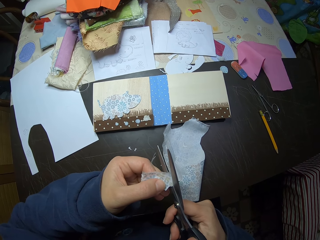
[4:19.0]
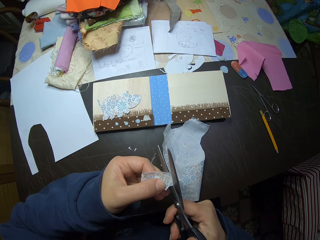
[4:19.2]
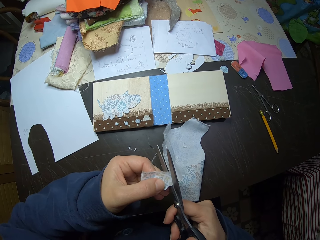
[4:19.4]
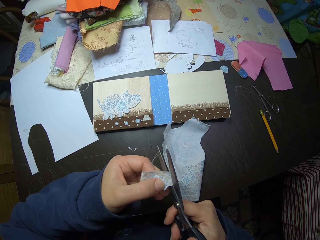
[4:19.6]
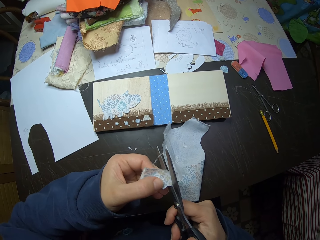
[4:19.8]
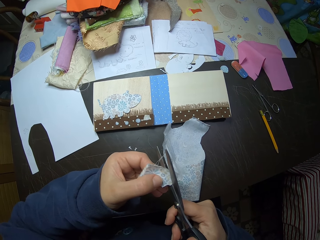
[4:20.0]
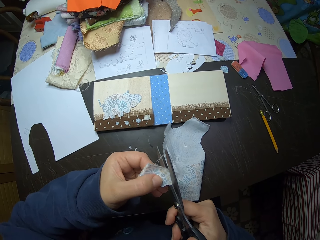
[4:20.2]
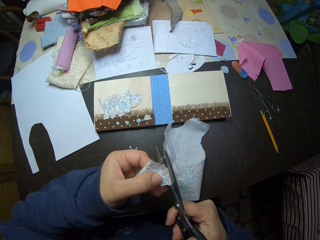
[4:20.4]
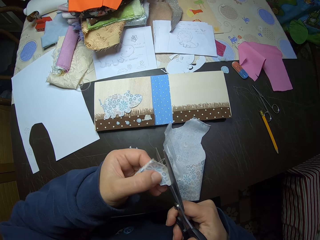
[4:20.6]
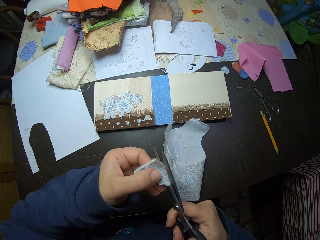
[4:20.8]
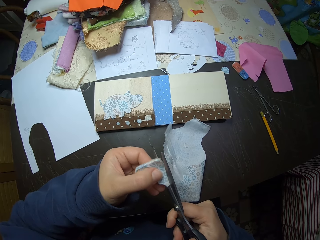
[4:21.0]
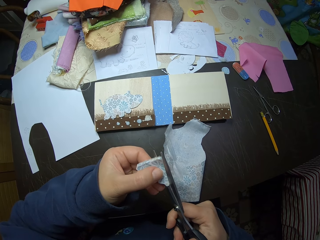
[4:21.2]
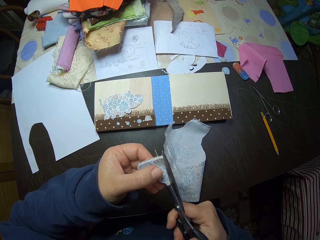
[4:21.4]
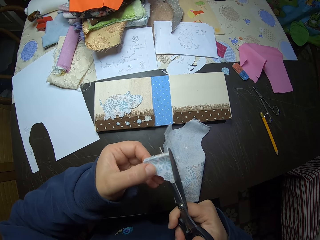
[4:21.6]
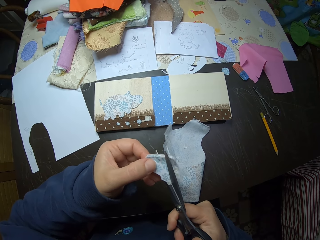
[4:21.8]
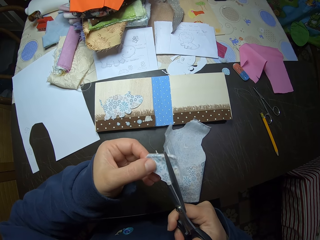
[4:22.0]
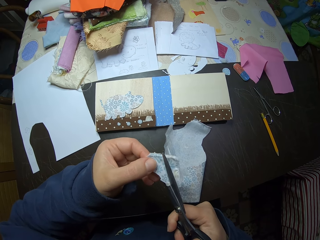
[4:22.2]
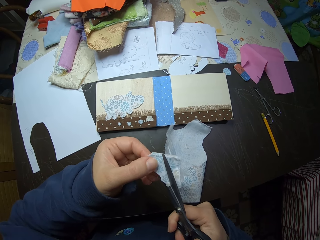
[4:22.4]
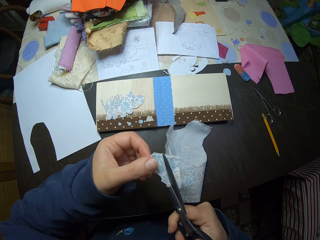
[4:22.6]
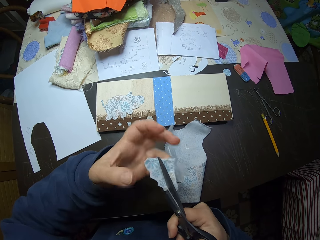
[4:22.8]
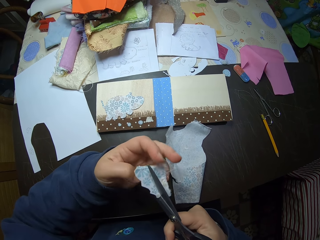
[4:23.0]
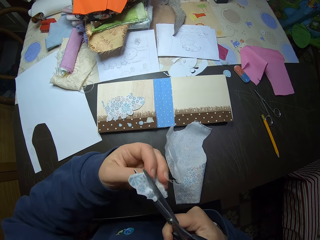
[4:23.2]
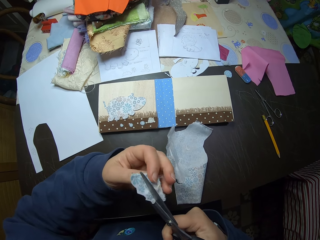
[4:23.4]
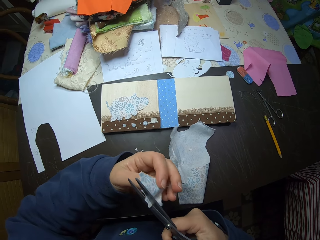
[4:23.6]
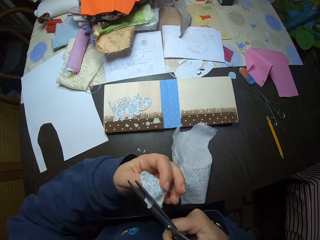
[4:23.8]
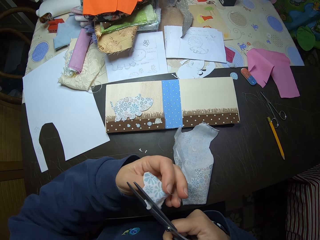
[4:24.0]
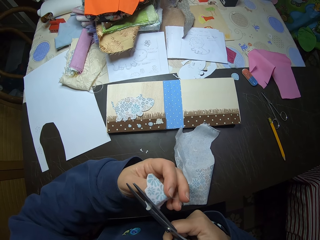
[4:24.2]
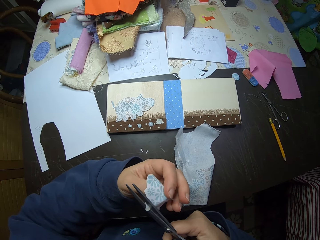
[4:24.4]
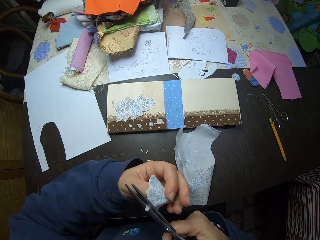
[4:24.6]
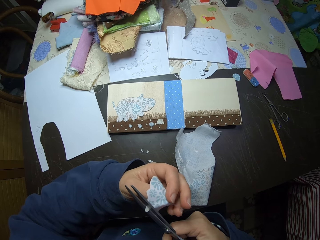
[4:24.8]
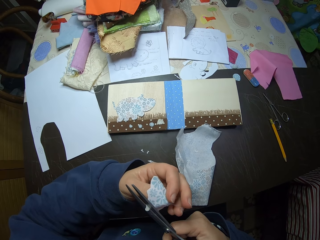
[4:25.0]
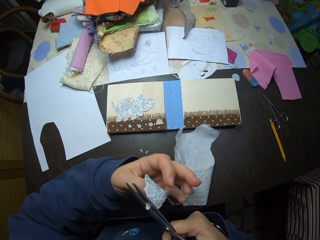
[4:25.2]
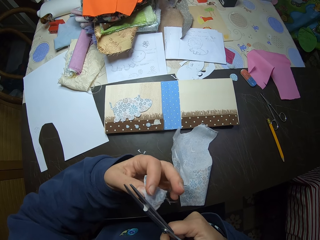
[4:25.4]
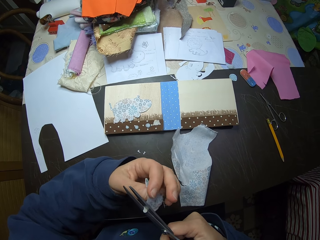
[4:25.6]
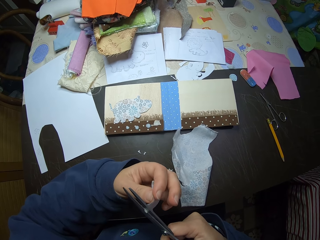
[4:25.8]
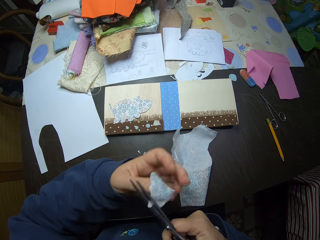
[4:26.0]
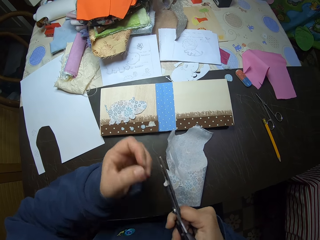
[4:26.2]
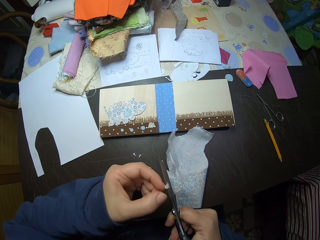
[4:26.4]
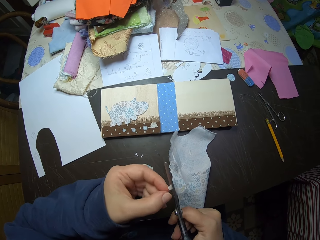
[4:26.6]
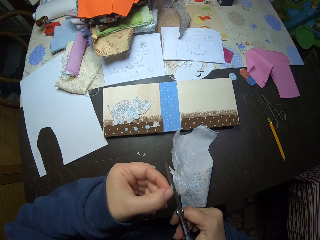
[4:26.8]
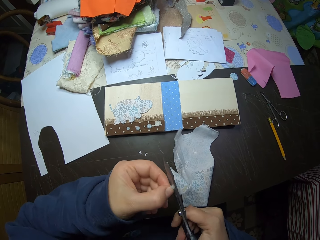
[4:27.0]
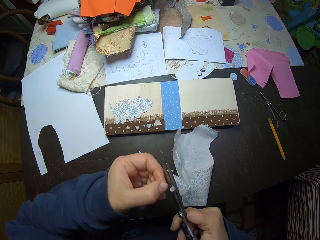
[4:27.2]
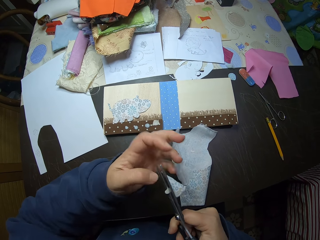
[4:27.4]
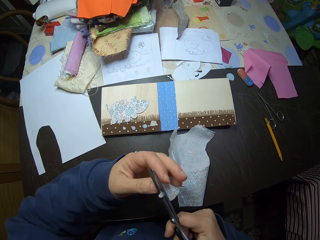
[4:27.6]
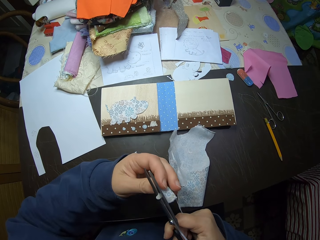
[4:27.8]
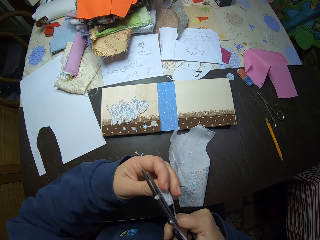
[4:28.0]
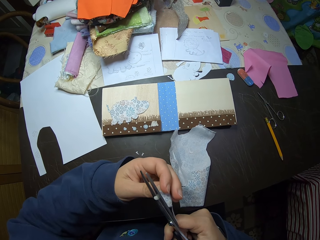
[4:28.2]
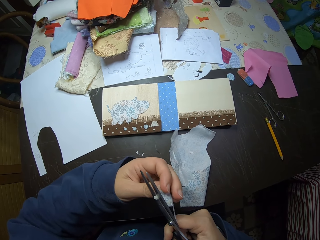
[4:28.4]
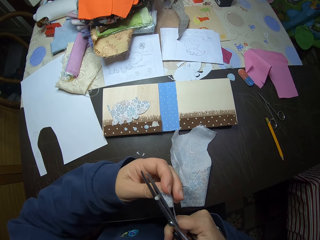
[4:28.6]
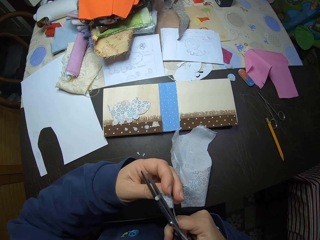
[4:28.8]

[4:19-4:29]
The camera wearer adjusts the cloth with his left hand. He removes his left hand from the cloth. He holds the cloth with his left hand. He adjusts the cloth with his left hand.

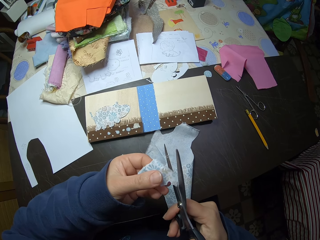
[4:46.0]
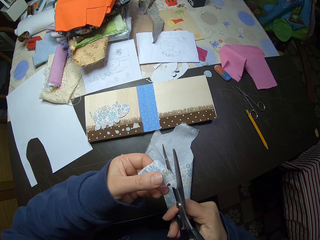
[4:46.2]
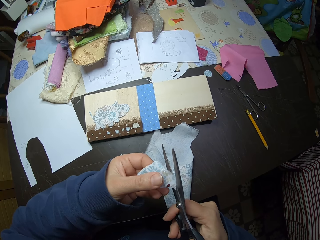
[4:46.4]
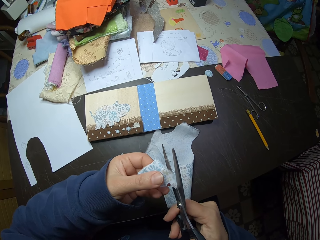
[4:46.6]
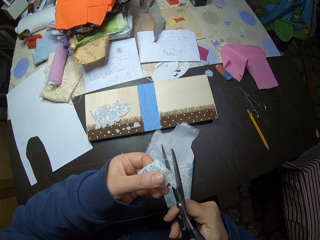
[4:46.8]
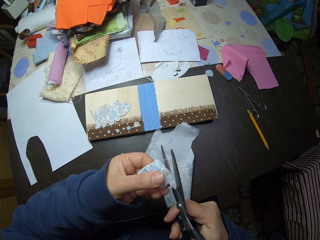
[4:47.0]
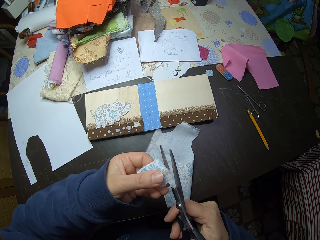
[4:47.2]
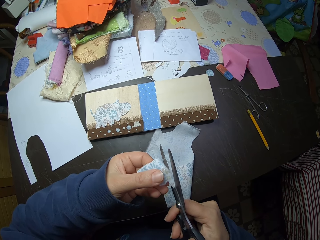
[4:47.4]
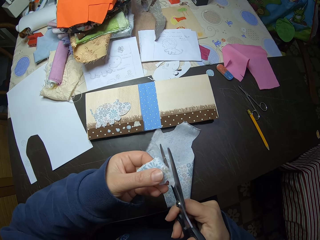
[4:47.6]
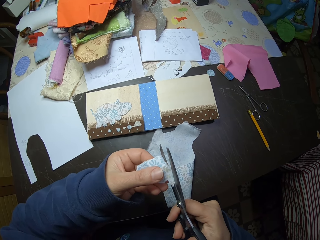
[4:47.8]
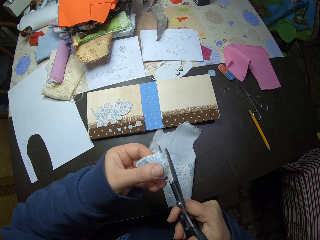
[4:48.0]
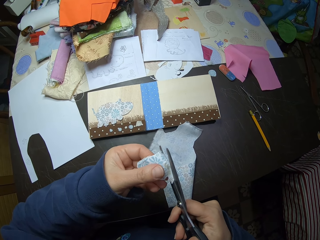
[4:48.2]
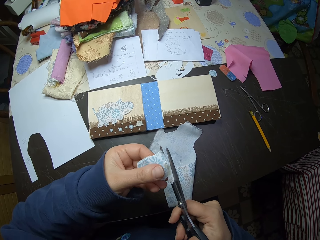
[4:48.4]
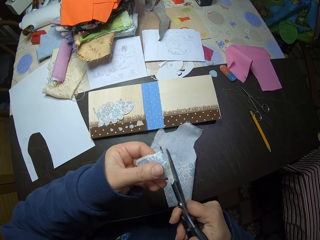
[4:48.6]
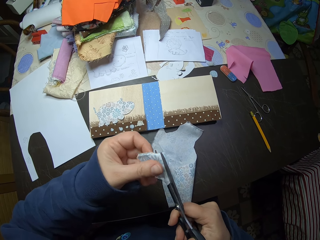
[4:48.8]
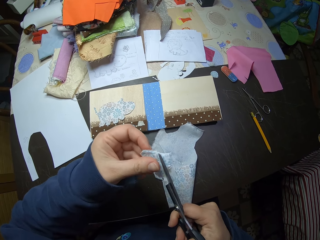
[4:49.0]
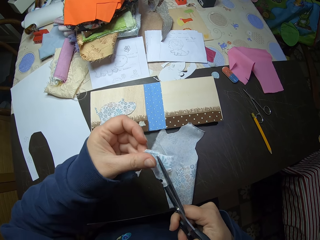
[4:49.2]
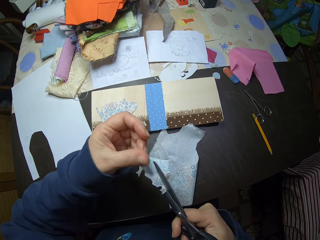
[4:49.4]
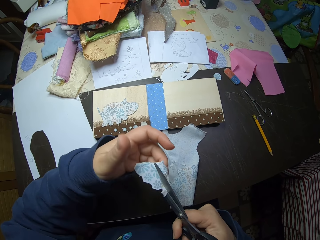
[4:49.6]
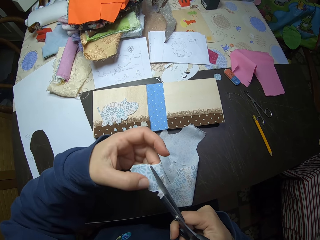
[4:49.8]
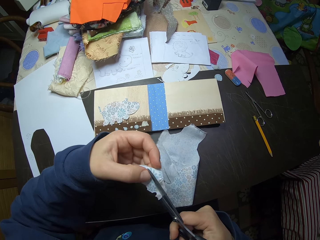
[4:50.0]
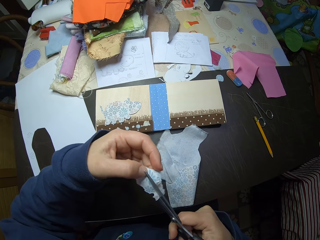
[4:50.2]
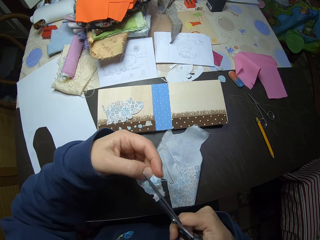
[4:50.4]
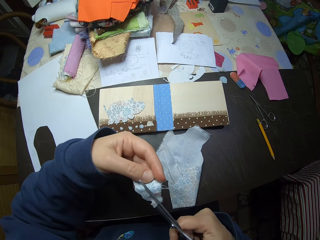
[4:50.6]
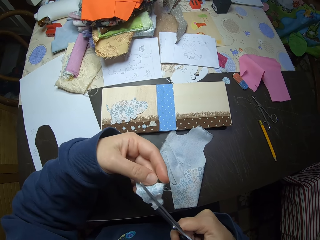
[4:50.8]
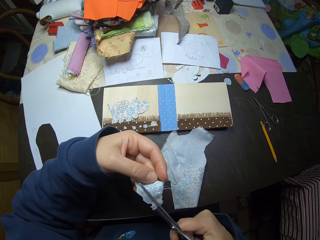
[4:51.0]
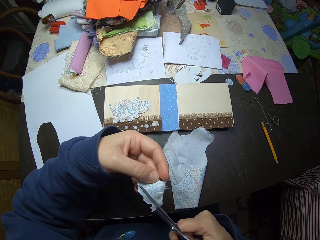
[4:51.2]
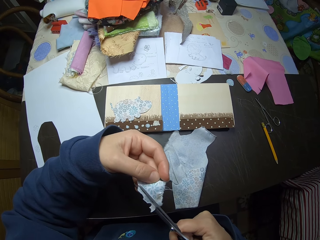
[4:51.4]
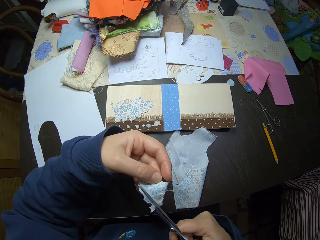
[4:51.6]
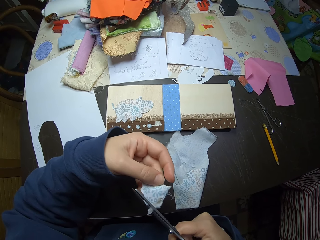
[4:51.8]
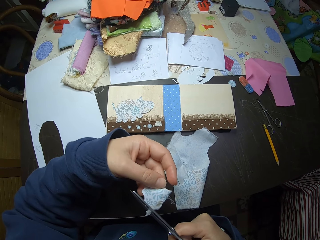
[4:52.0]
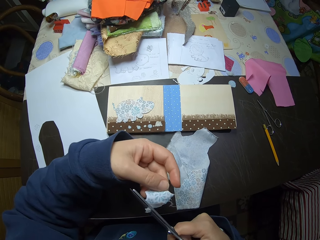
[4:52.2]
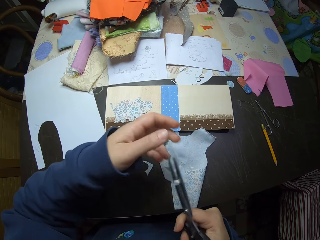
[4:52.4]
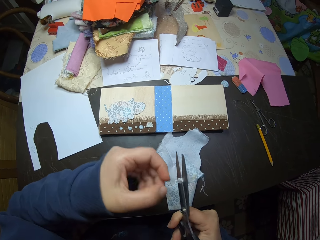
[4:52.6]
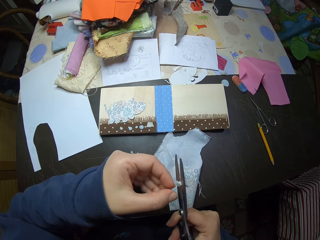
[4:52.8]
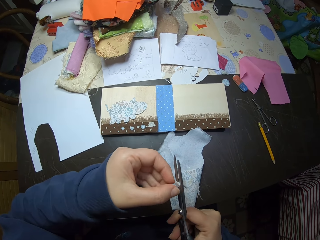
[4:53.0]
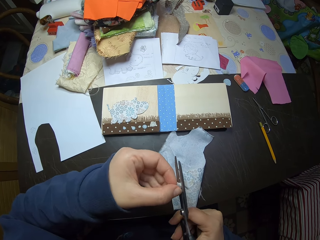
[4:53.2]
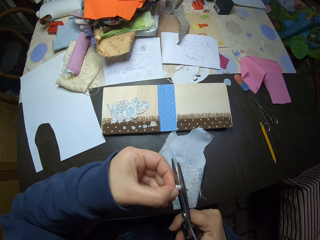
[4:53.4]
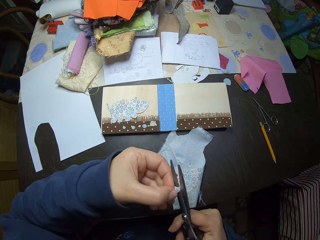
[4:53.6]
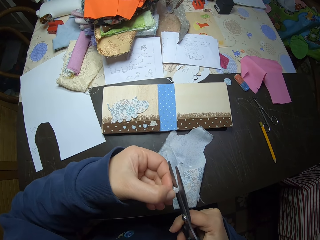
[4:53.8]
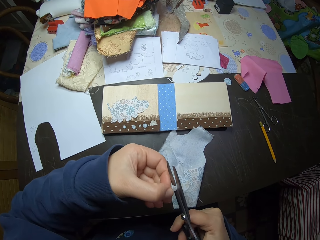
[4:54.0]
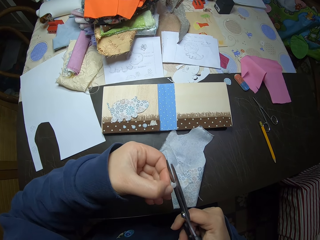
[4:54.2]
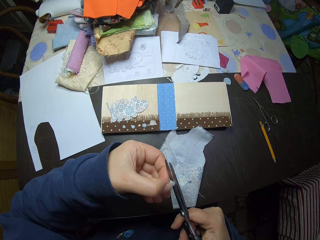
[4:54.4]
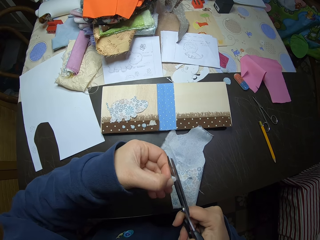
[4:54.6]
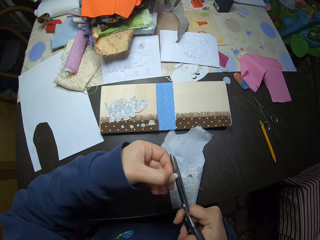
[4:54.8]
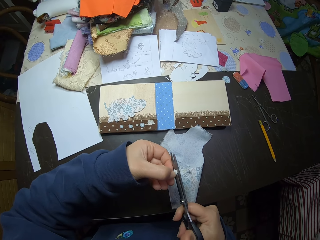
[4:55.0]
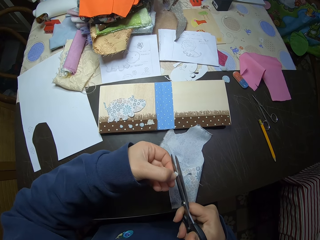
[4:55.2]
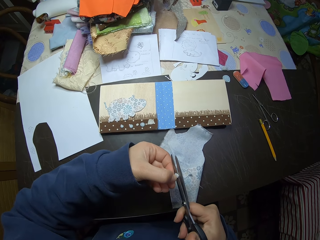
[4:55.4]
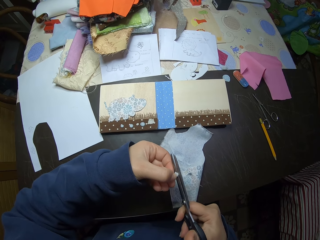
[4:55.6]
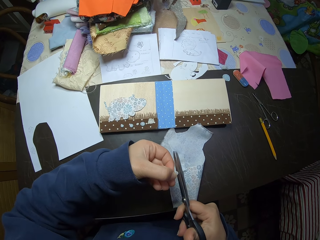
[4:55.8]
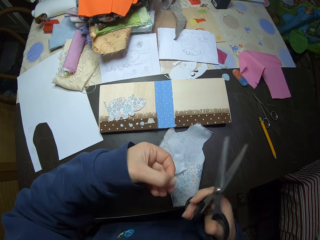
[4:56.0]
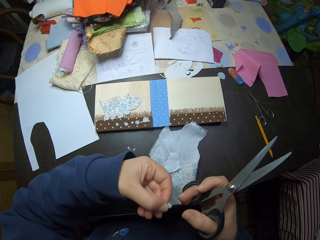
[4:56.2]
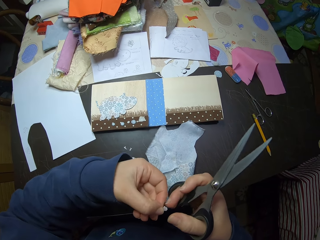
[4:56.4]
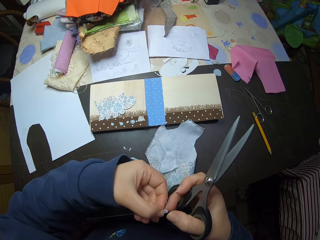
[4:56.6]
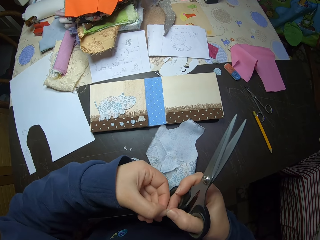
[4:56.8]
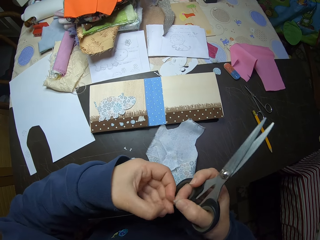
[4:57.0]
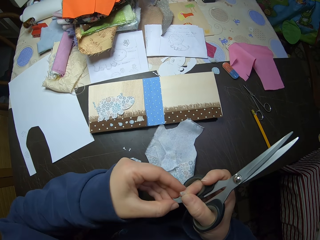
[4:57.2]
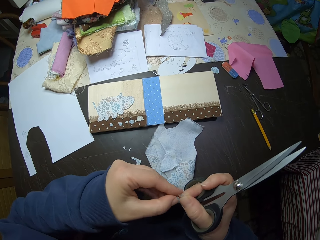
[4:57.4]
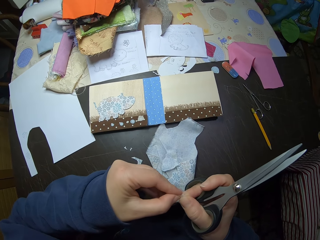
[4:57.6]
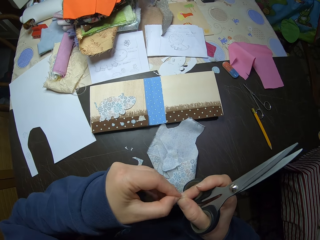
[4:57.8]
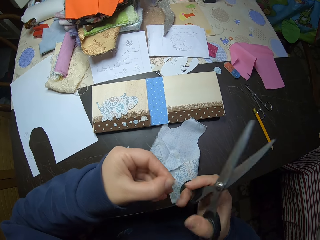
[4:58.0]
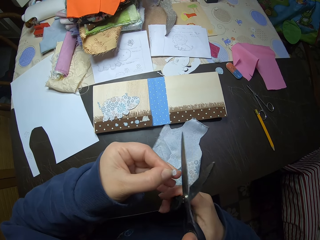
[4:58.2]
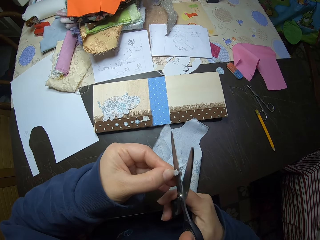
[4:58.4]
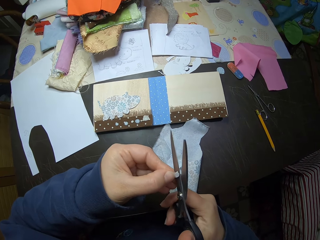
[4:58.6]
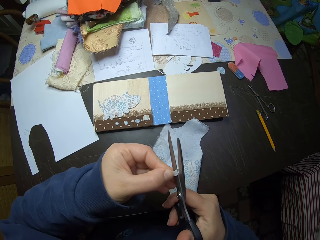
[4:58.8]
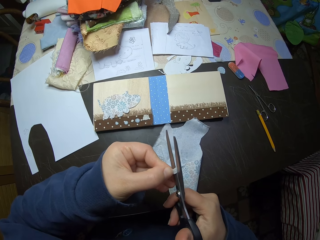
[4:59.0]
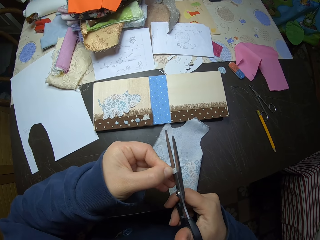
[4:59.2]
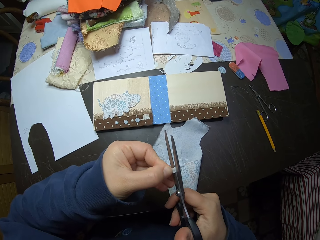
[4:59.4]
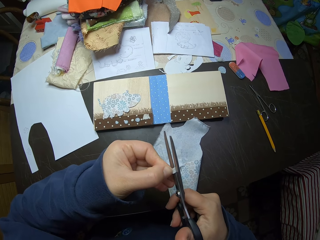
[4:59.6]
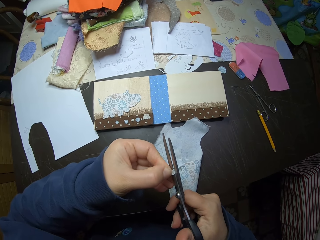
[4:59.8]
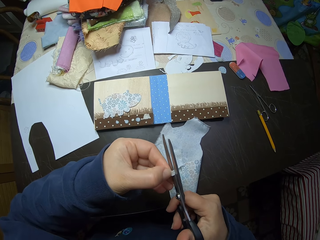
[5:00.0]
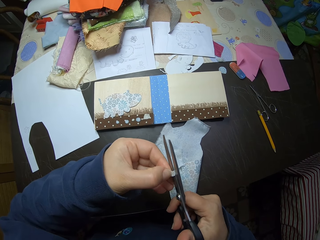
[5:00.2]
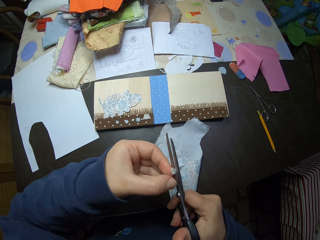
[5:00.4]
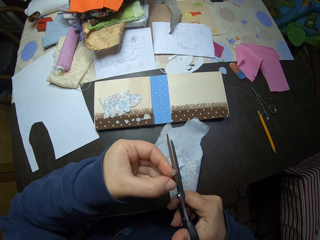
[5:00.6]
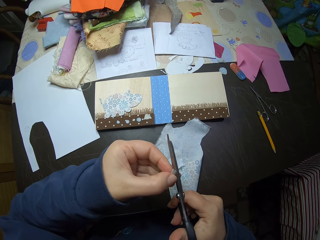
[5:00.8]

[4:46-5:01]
The camera wearer cuts a piece of cloth. He puts the piece of cloth in between the pair of scissors. He removes his left hand from the piece of cloth. He holds the piece of cloth with his left hand. He straightens the piece of cloth. He removes his left hand from the piece of cloth. He removes it again. He holds the piece of cloth. He cuts the piece of cloth with the scissors. He drops the piece of cloth on a table. He holds the piece of cloth with his hands. He puts the piece of cloth in between the pair of scissors. He trims the piece of cloth with the scissors.
